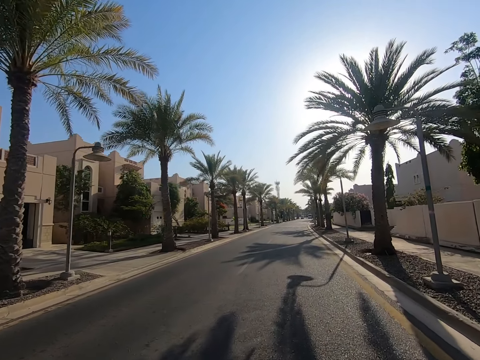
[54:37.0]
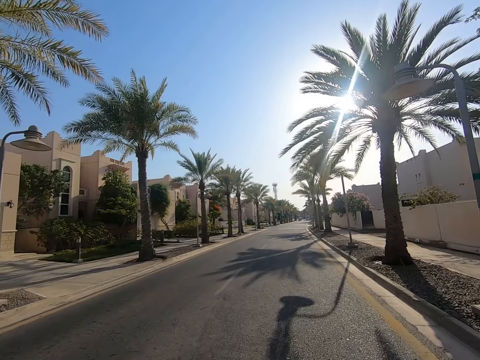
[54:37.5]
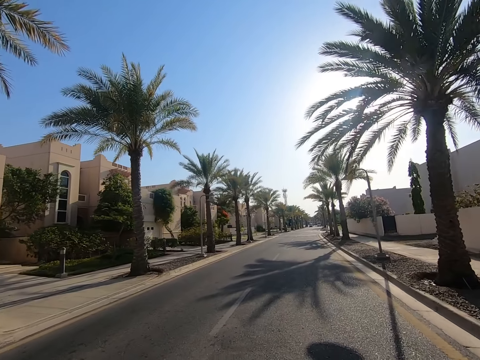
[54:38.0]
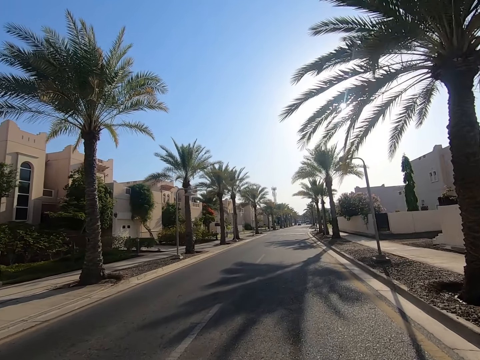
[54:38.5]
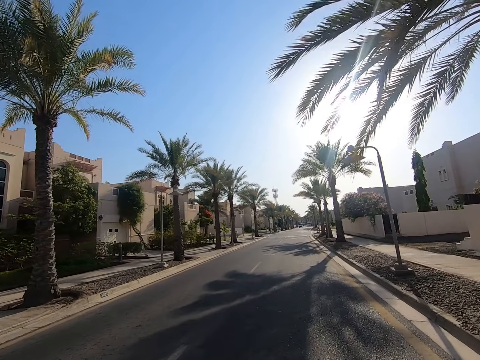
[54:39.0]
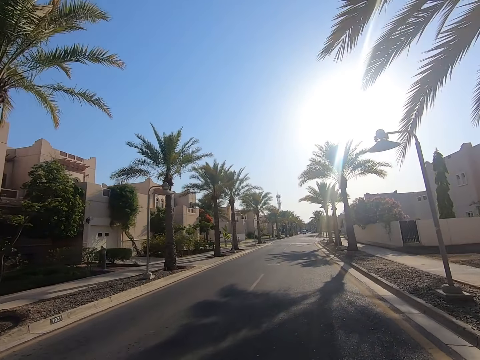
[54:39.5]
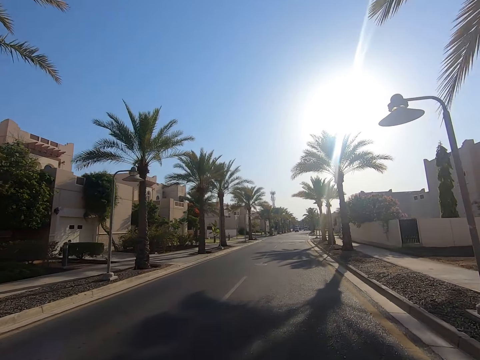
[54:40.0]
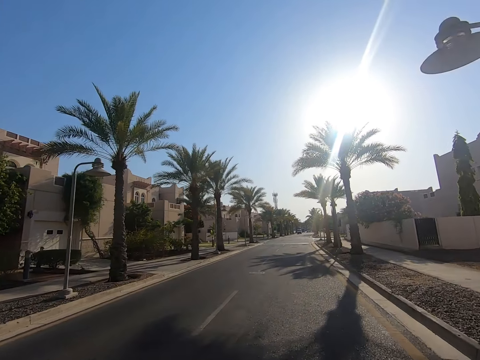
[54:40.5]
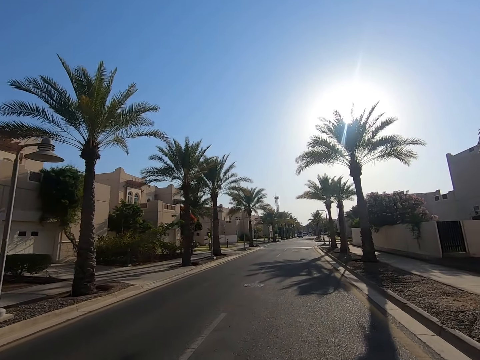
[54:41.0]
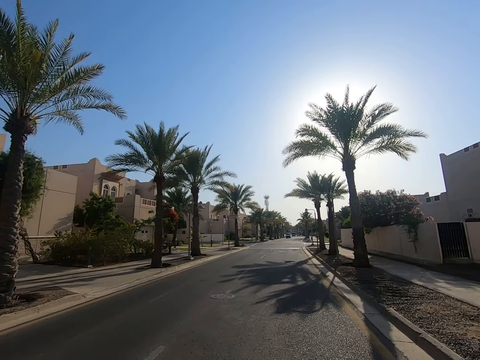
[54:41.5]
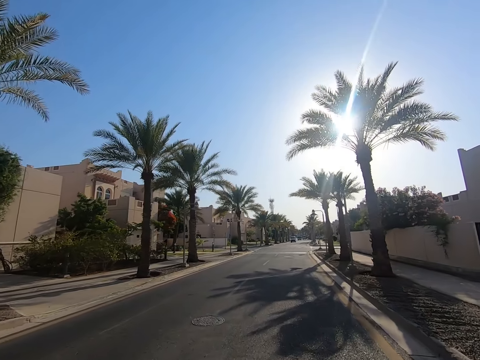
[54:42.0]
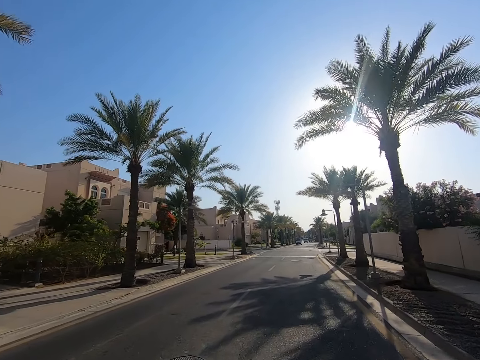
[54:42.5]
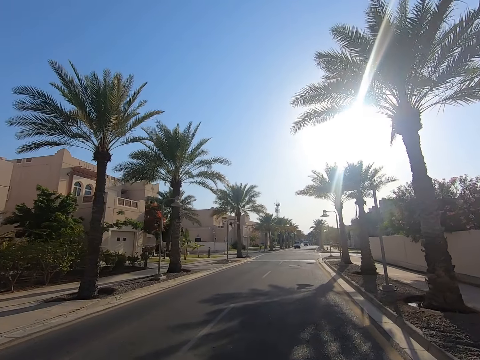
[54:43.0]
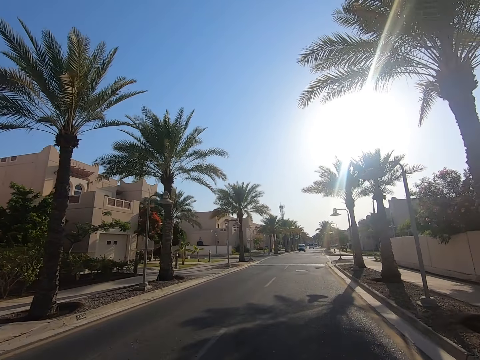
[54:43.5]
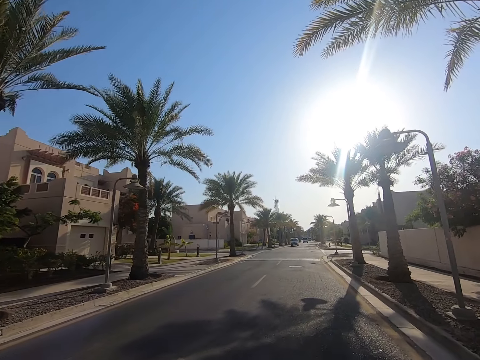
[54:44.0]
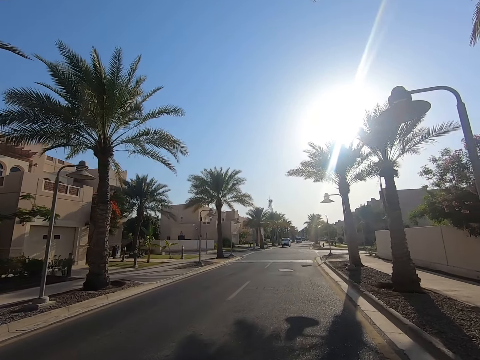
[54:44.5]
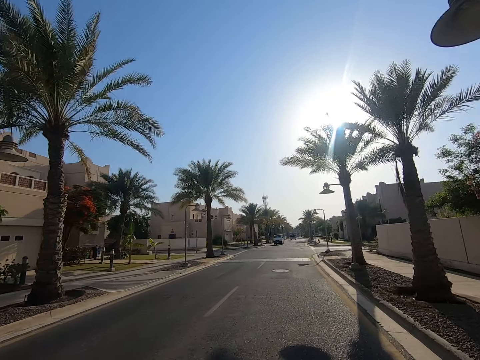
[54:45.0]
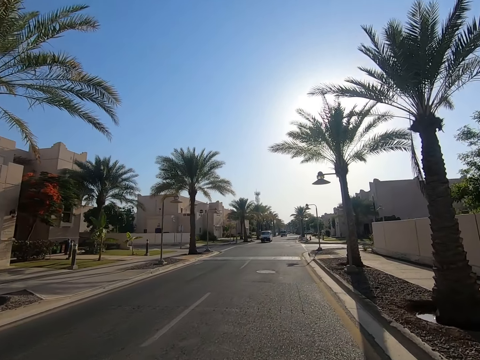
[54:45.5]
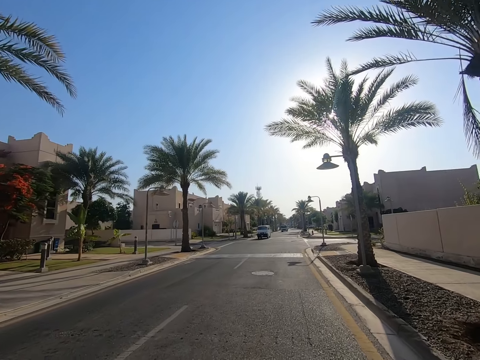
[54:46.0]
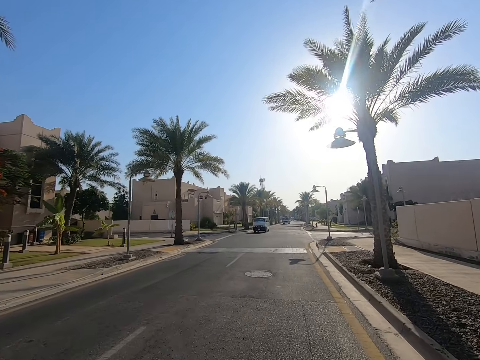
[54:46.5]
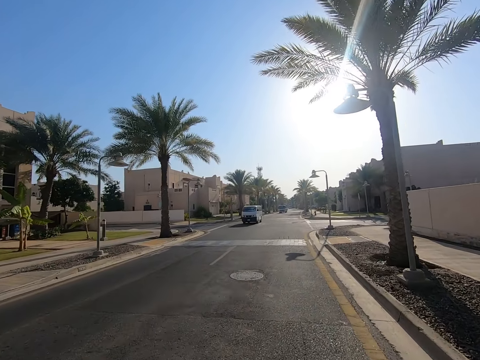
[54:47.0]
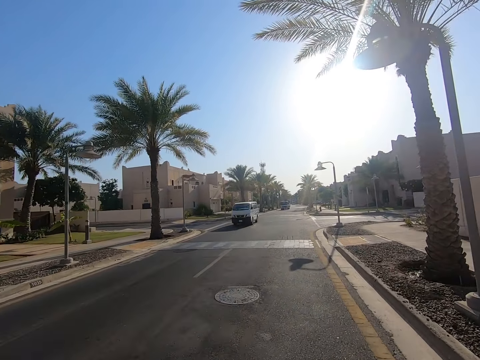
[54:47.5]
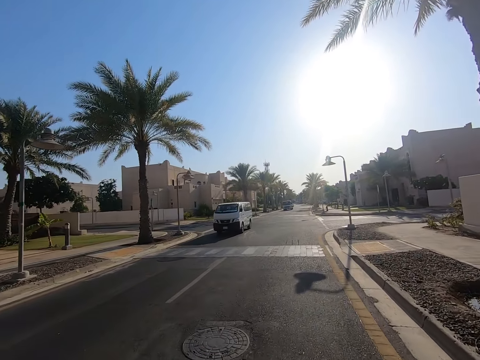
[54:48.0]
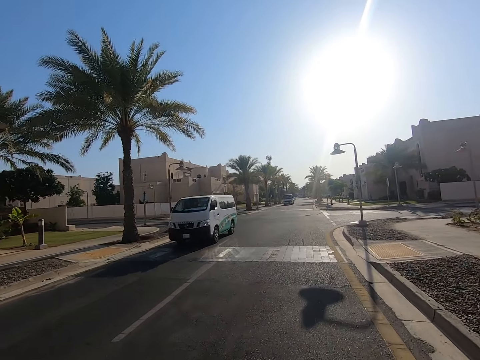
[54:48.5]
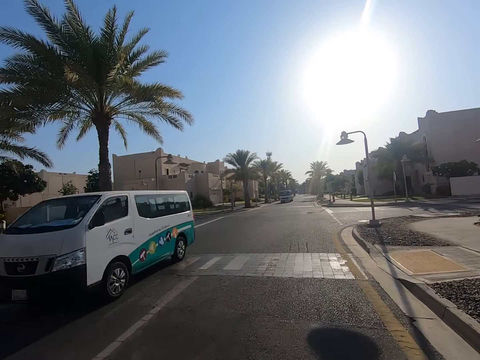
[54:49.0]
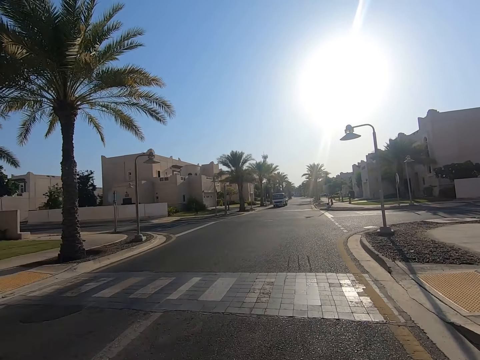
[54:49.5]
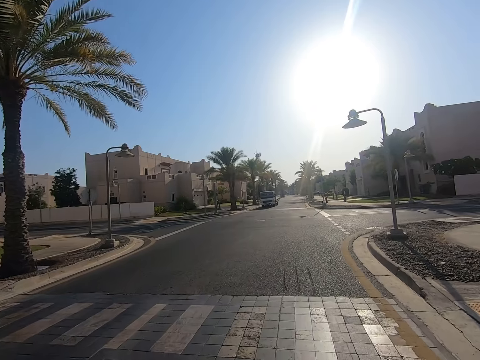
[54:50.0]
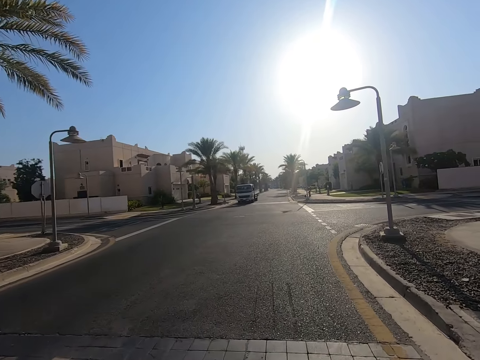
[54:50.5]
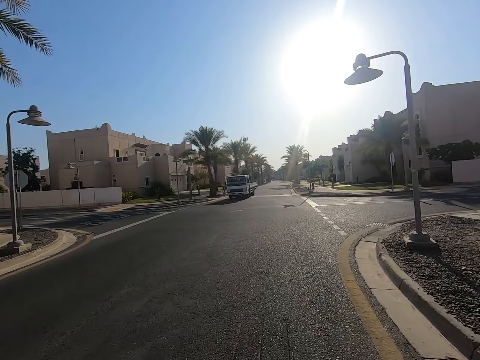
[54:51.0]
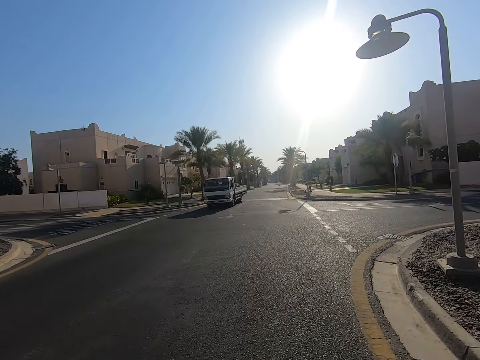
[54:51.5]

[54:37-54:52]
The camera wearer looks at the road. They look at the streetlights on the road side. They look at the van on the road.

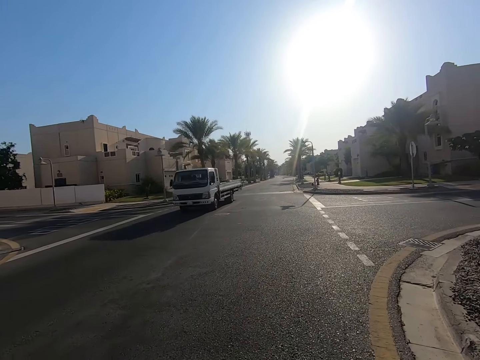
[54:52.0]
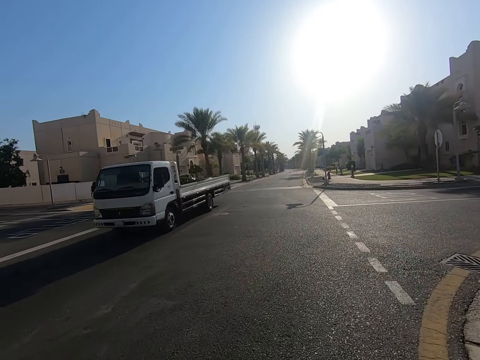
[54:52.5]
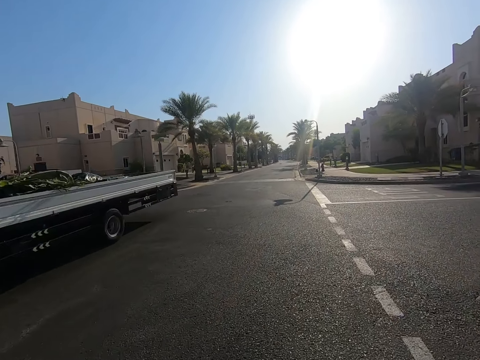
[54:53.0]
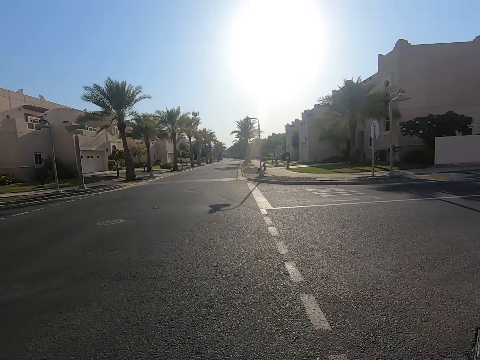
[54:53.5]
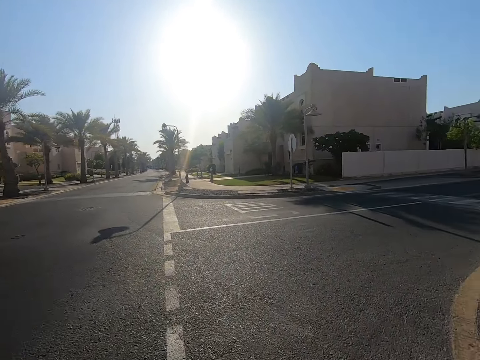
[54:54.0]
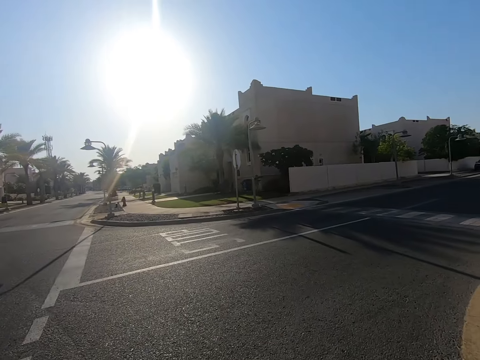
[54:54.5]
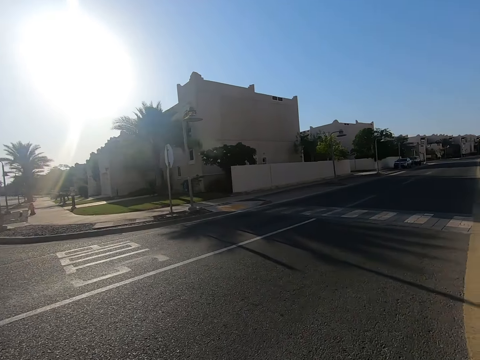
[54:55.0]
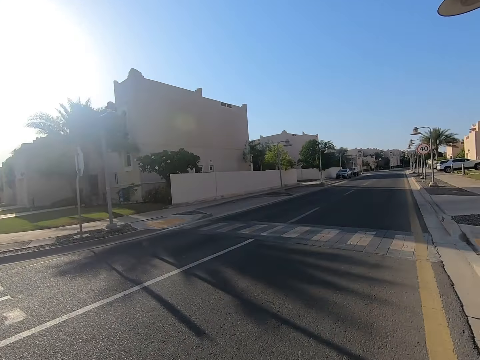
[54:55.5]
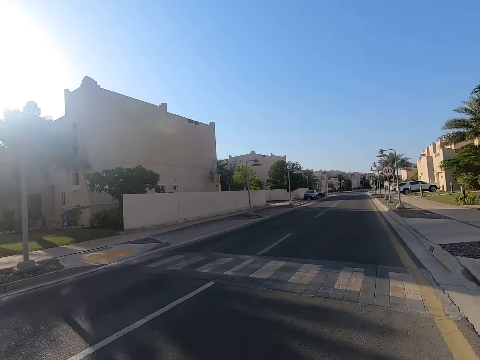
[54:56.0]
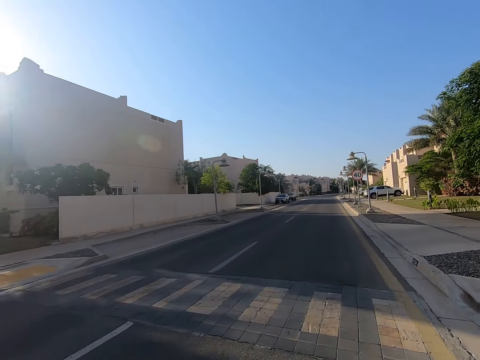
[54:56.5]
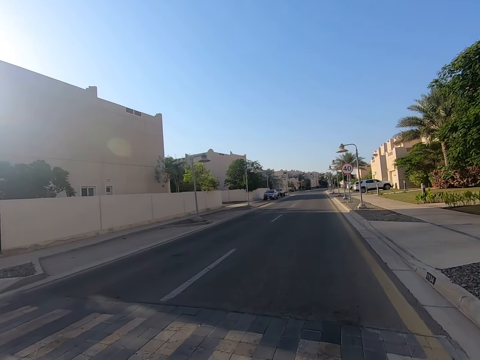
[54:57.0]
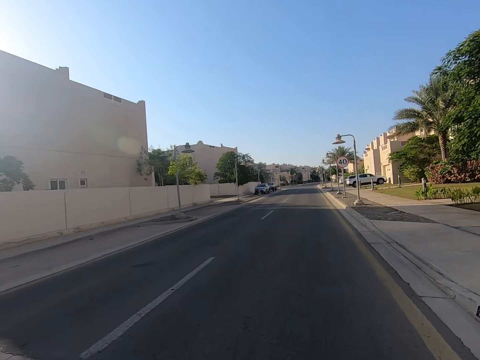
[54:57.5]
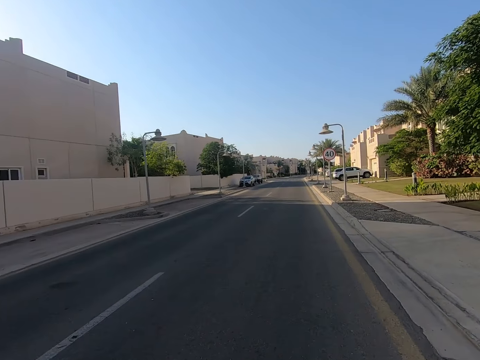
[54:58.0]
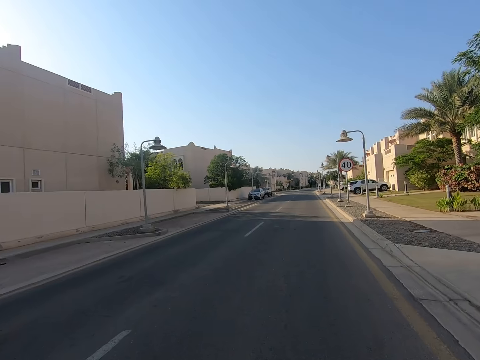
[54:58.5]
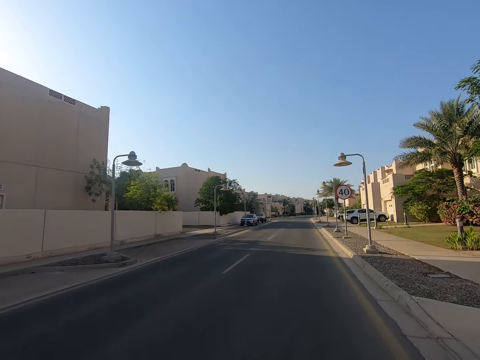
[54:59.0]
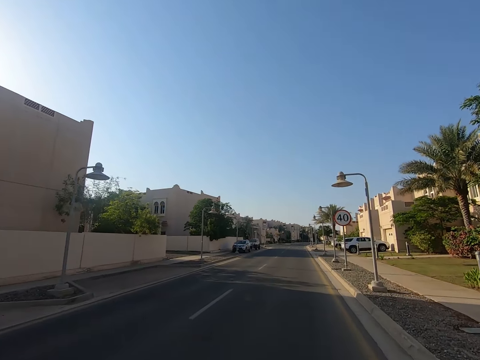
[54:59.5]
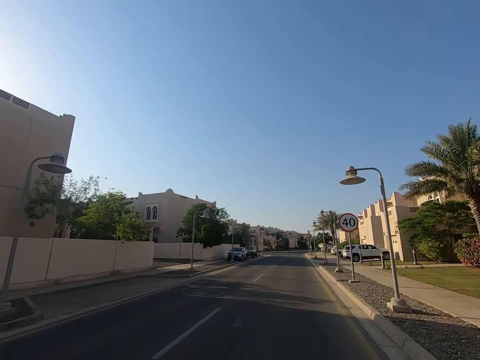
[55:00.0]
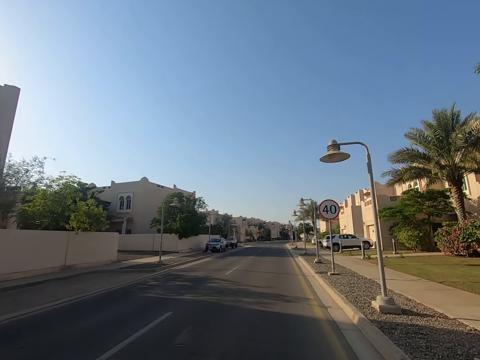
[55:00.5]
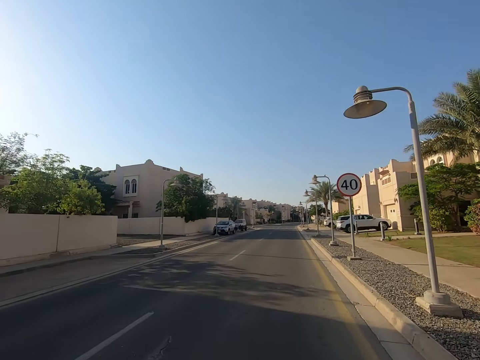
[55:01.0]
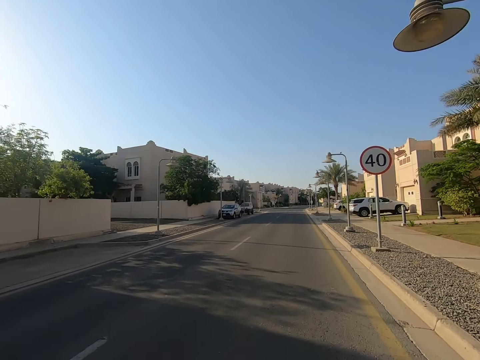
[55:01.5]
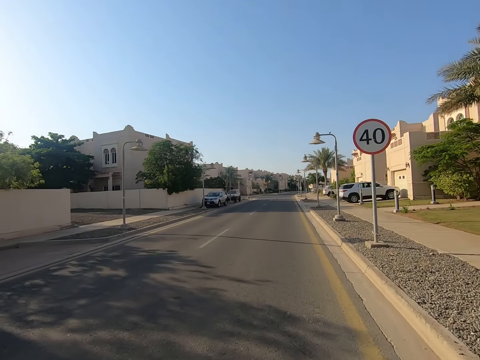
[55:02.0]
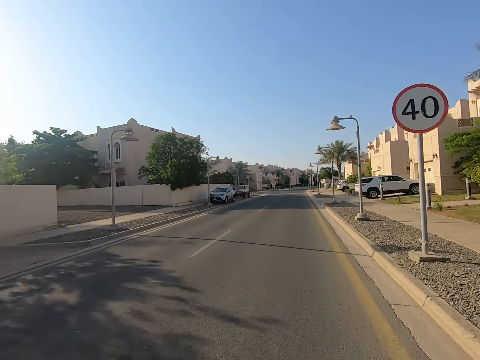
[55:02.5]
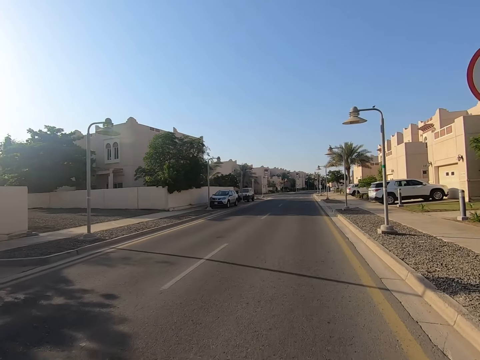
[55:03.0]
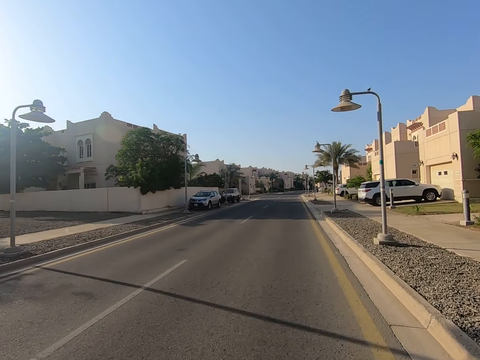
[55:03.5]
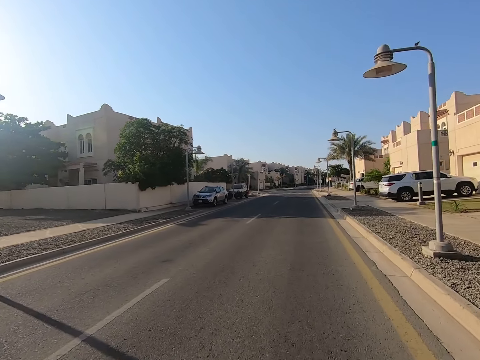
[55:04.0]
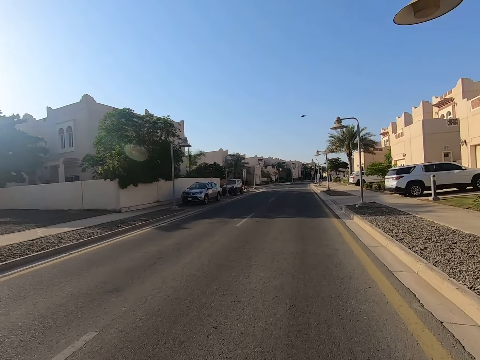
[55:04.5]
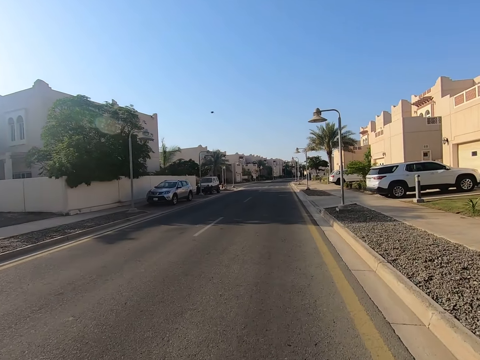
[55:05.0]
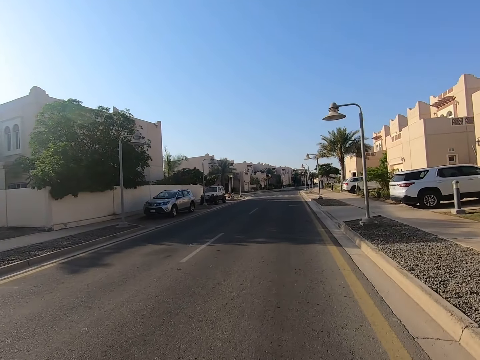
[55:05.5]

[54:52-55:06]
The camera wearer looks at the trailer truck on the road. They turn right with the vehicle. They drive the vehicle on the road. They look at the streetlights on the road side. They look at the sign post on the right side of the road.
